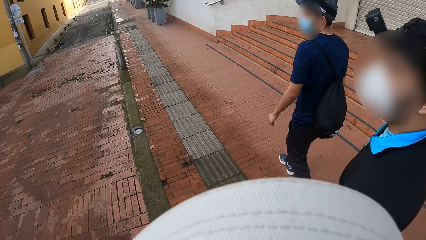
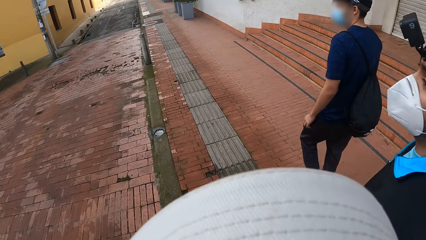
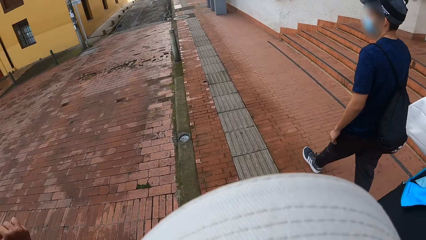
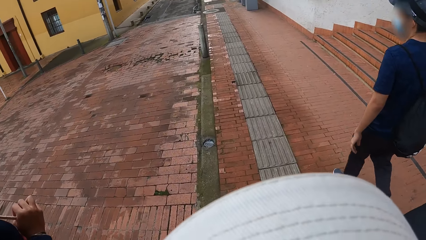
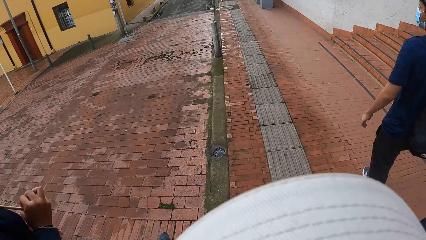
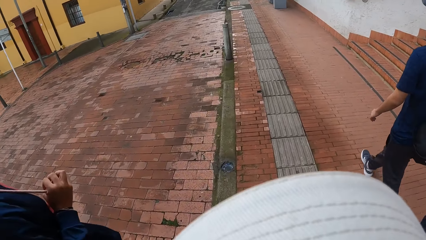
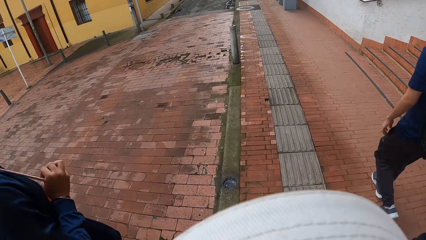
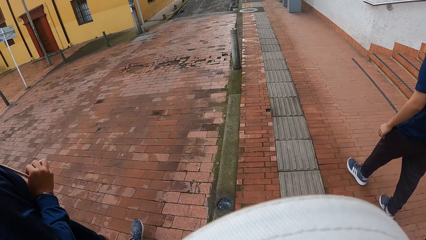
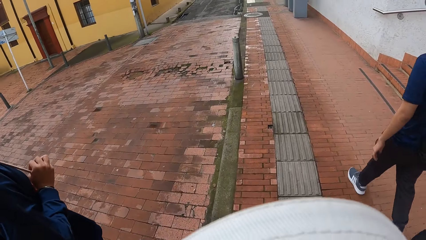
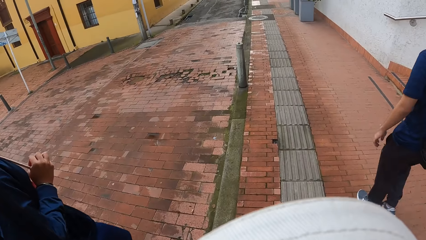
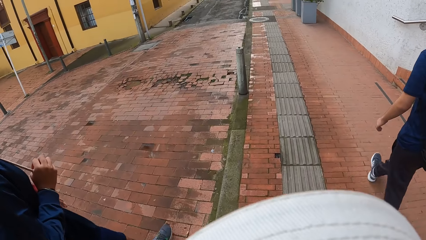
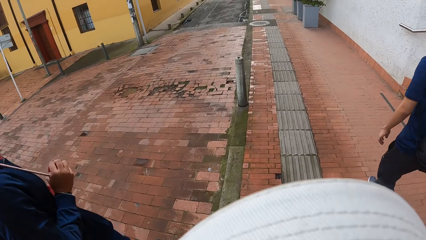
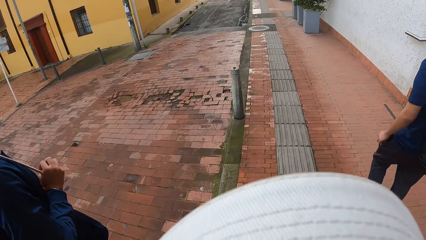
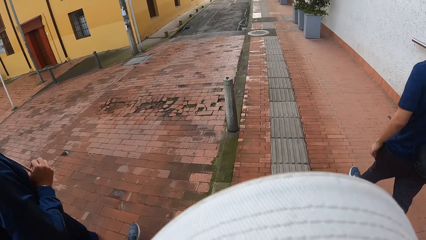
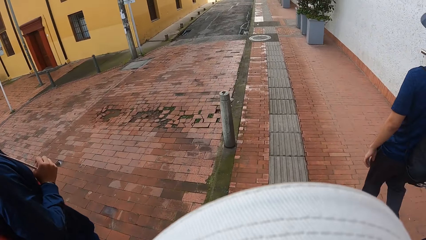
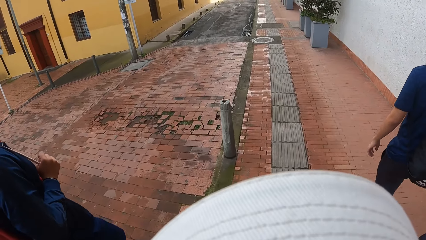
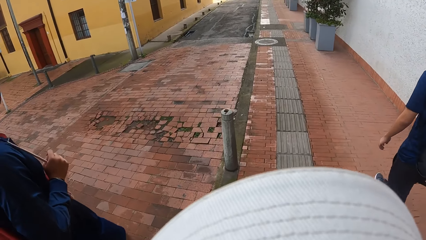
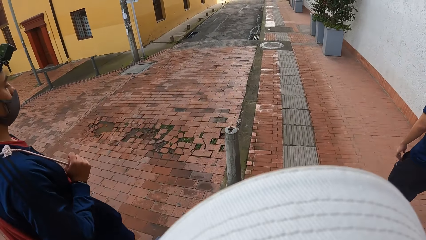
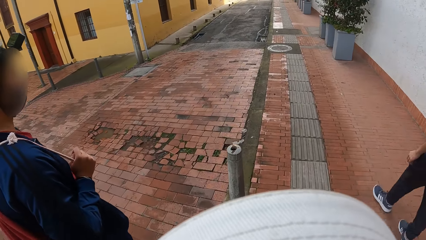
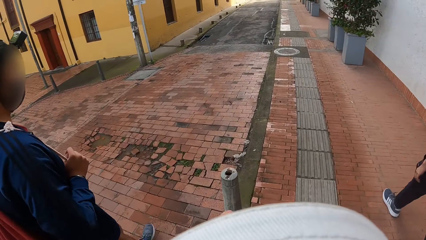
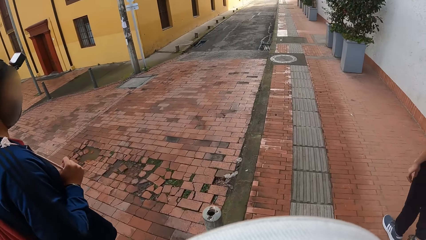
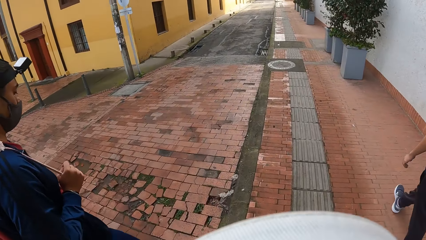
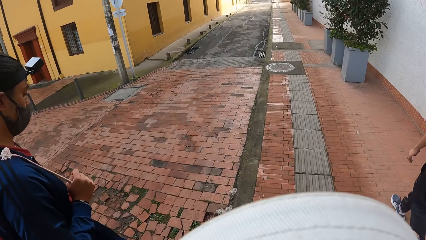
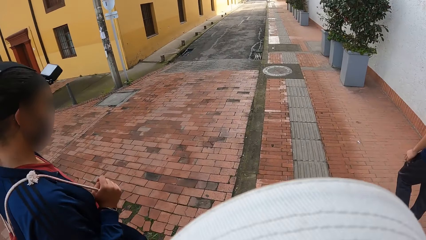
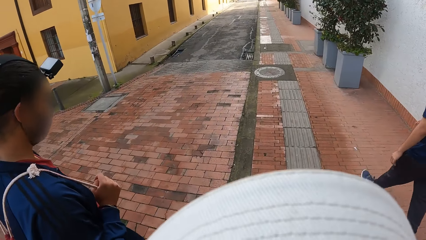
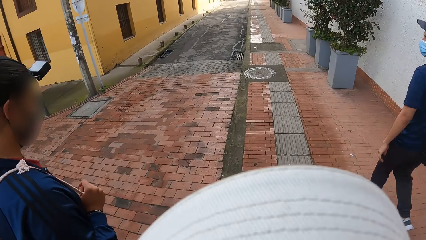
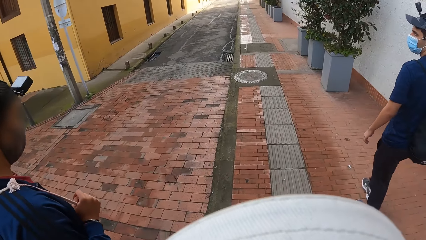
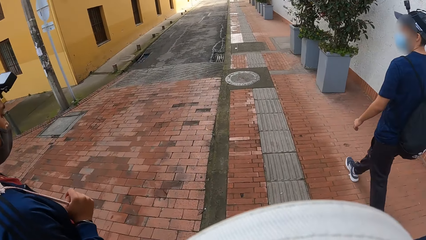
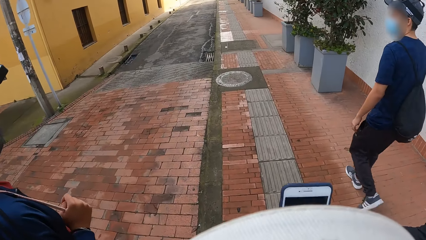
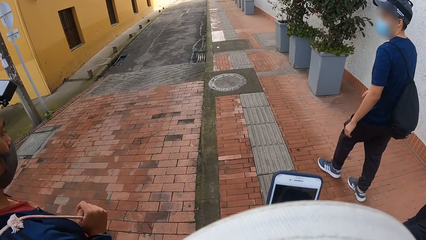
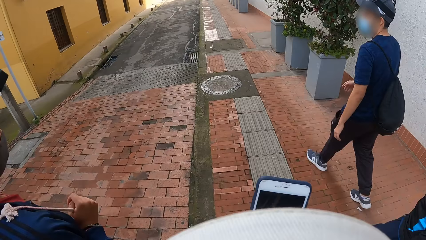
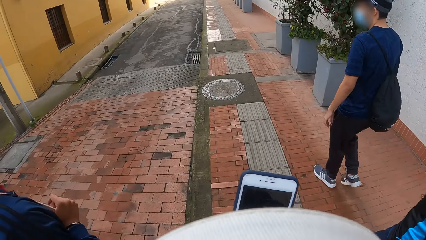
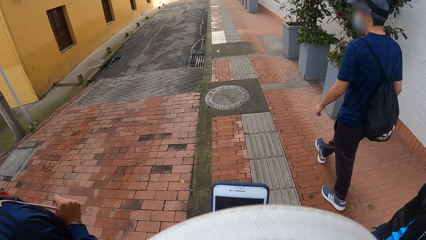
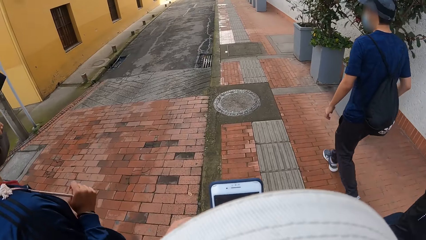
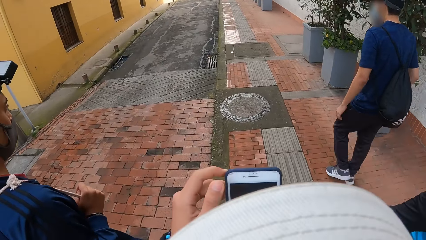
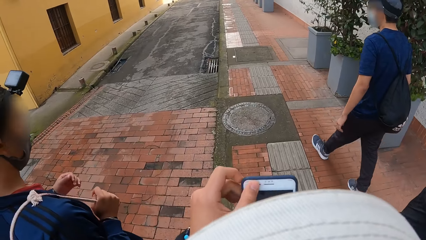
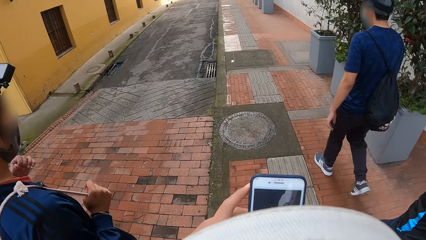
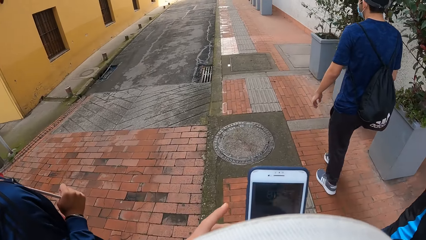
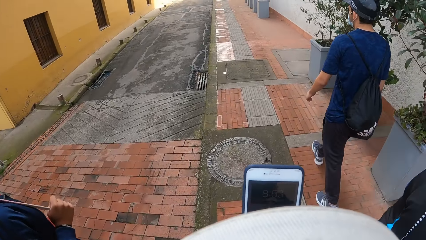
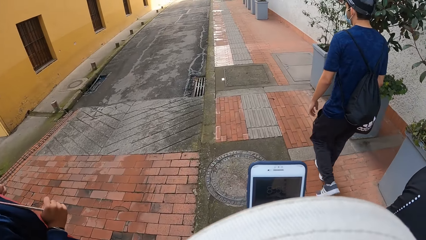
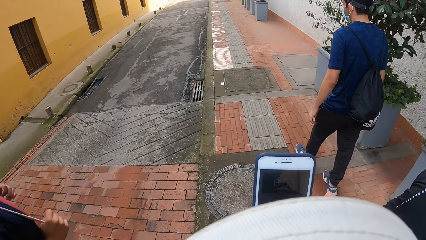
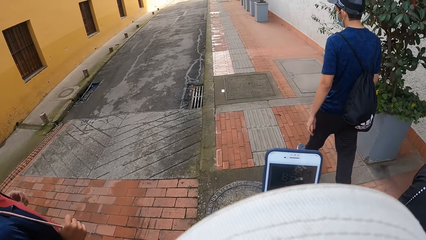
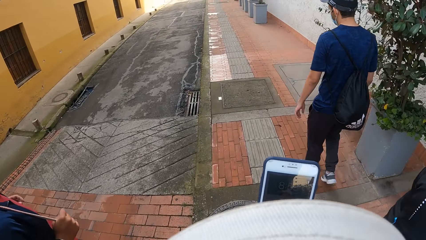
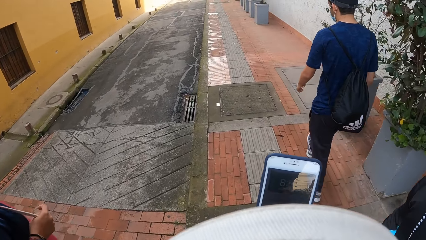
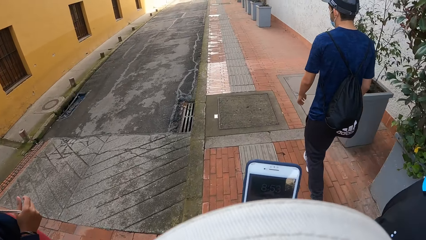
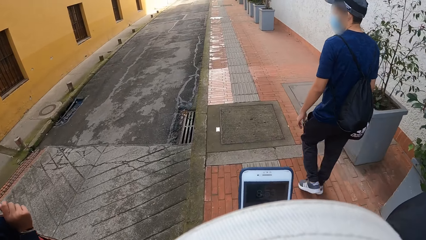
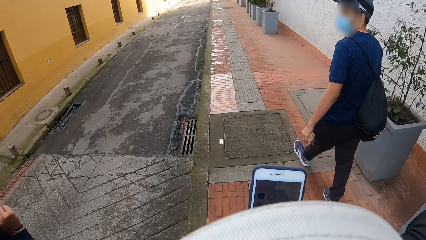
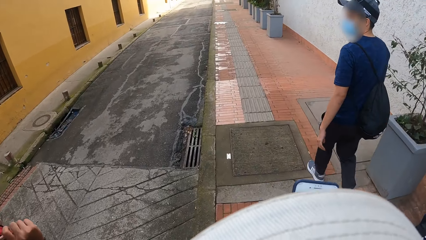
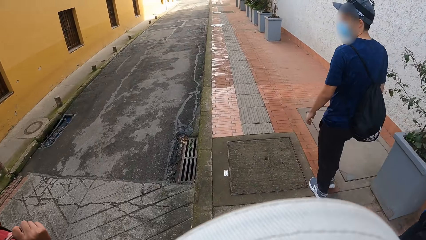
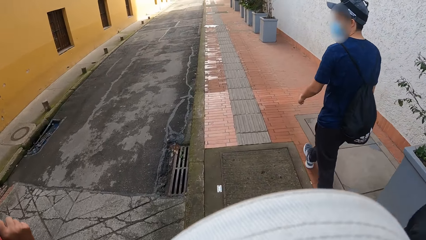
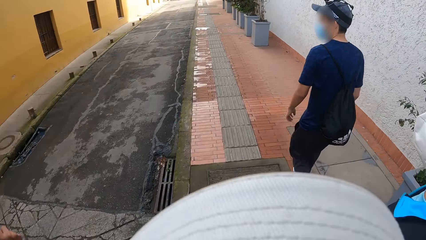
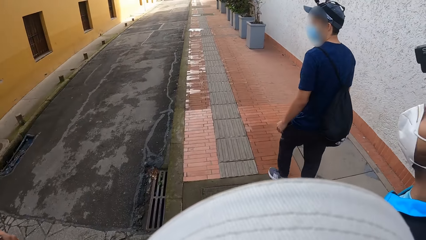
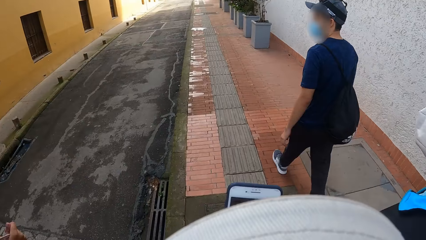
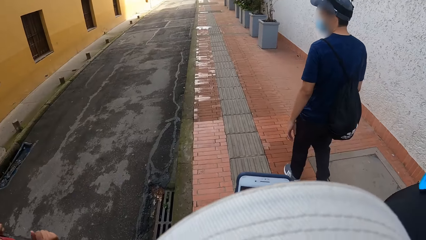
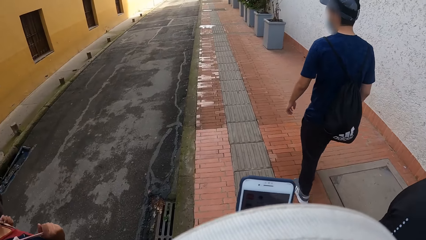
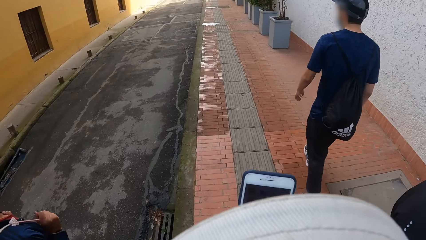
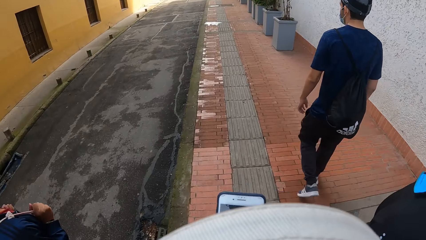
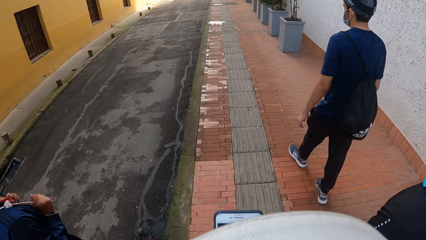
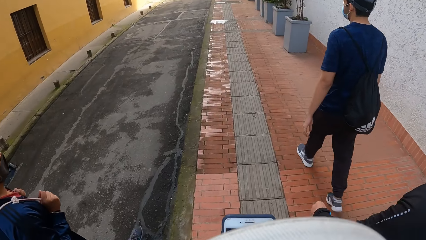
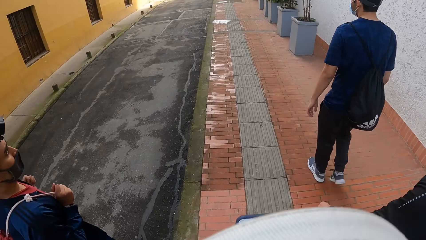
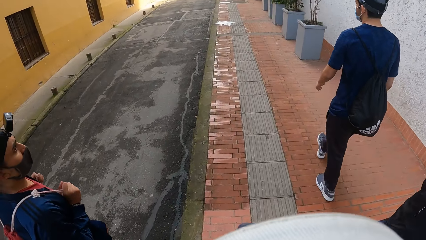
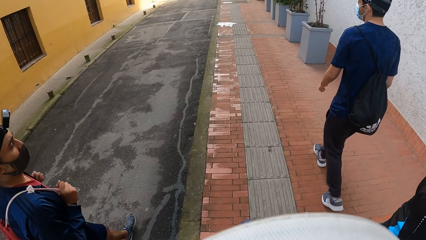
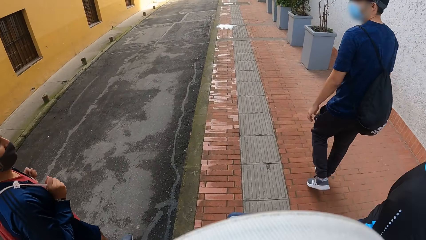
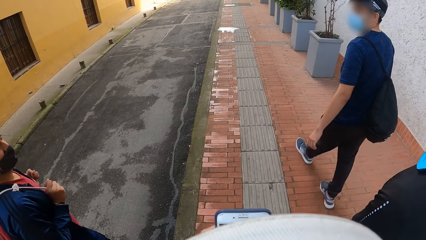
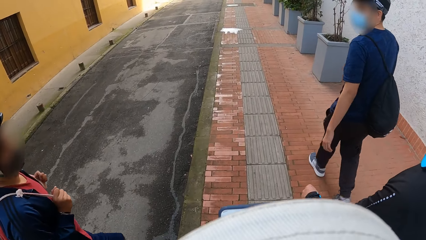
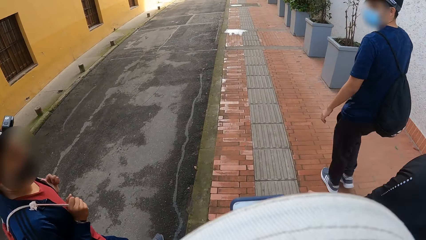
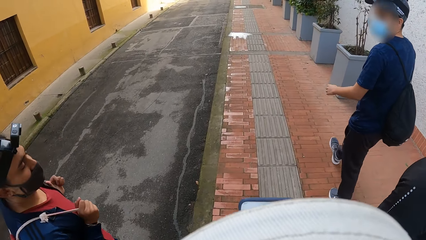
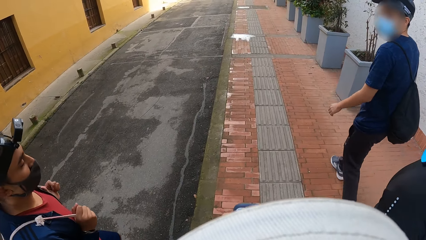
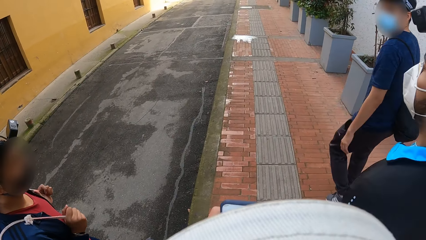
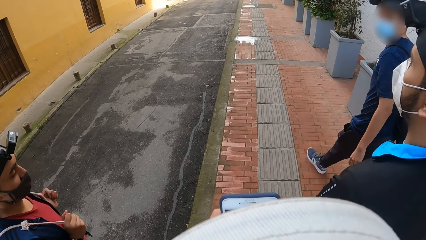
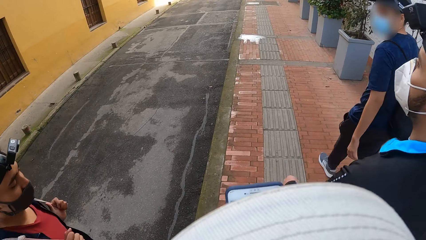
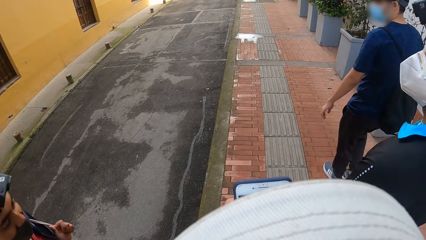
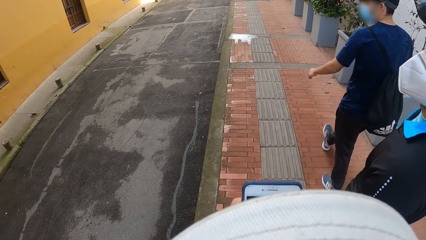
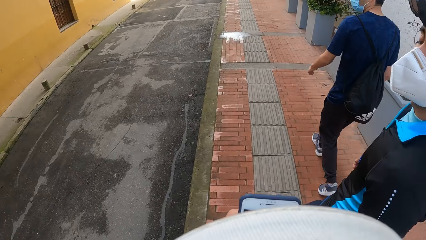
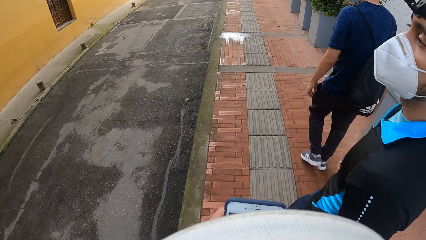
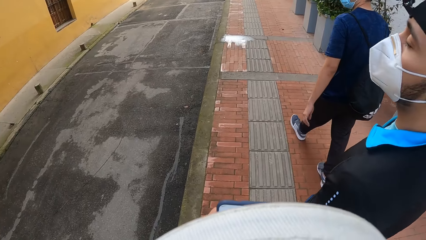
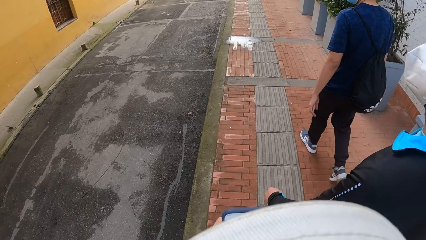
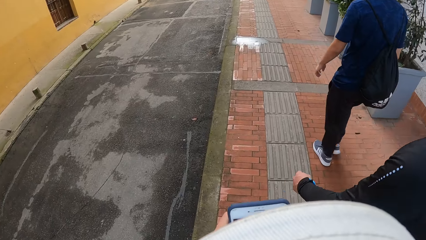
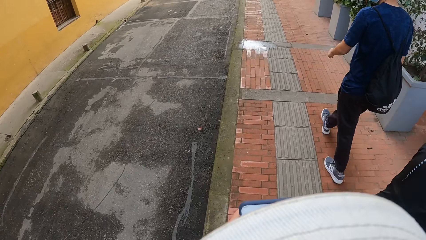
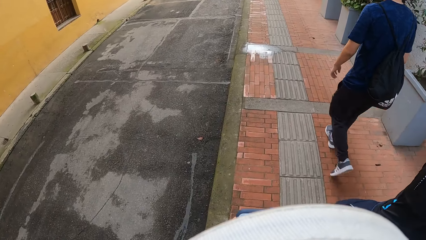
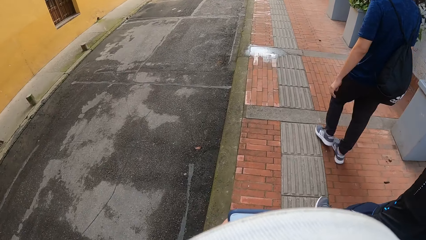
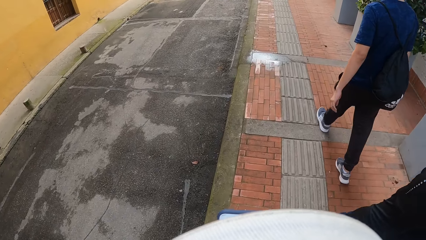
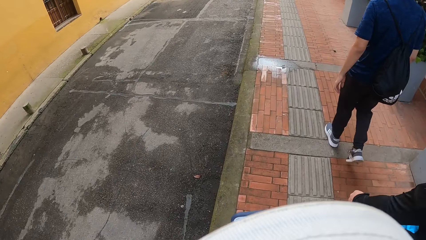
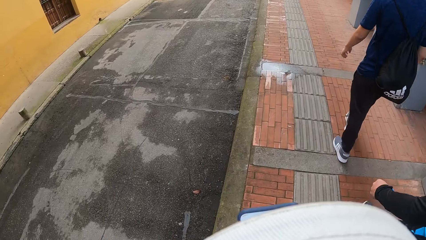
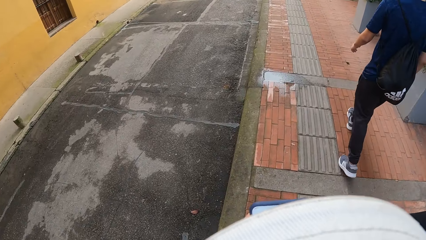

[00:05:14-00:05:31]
A person walks around. Another person and the first person walk around. The camera wearer lifts a phone with his right hand. He operates the phone with both hands. The first person and a third person walk around. The camera wearer operates the phone.
